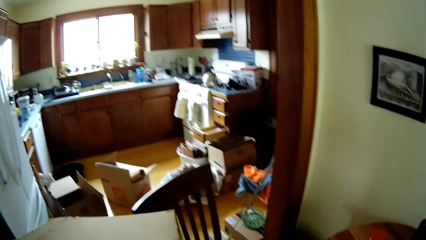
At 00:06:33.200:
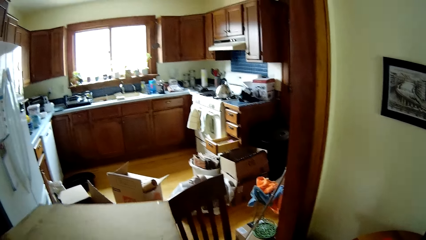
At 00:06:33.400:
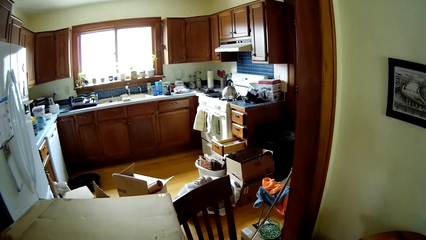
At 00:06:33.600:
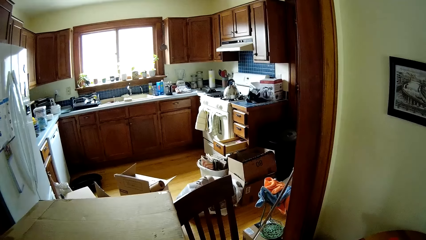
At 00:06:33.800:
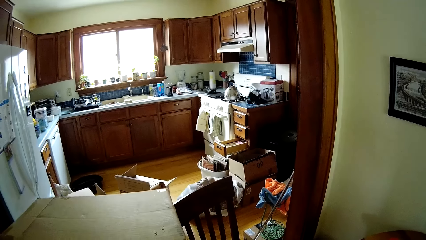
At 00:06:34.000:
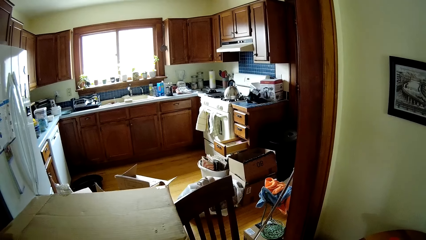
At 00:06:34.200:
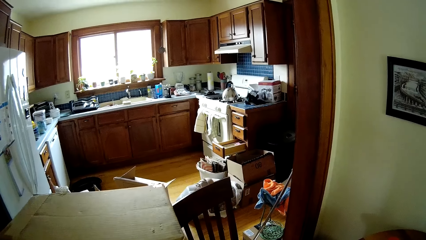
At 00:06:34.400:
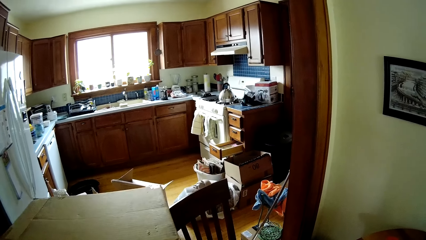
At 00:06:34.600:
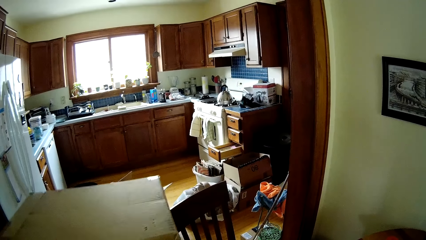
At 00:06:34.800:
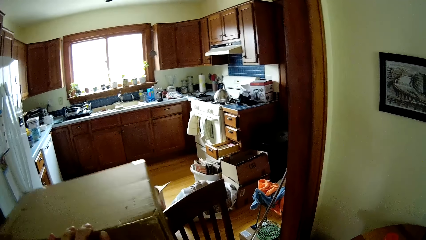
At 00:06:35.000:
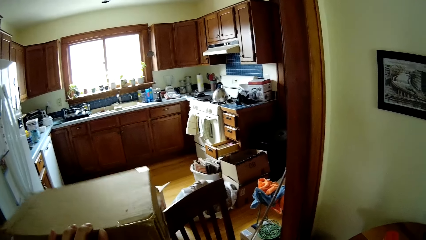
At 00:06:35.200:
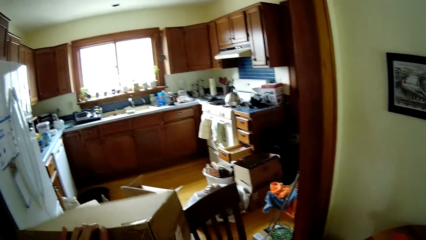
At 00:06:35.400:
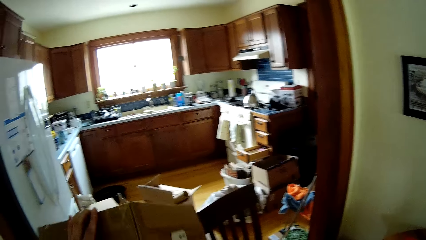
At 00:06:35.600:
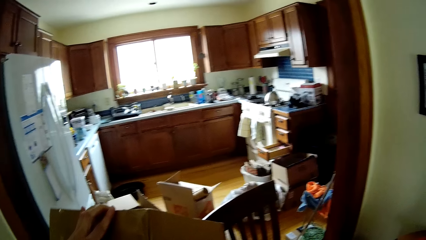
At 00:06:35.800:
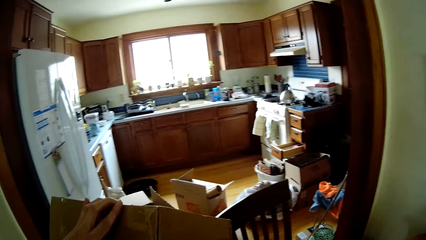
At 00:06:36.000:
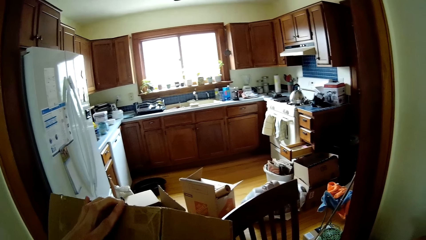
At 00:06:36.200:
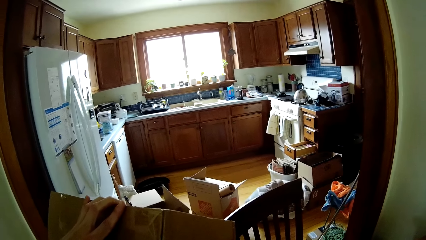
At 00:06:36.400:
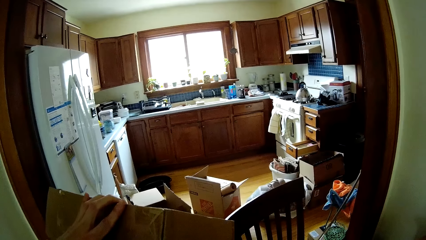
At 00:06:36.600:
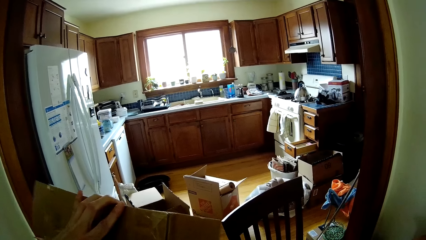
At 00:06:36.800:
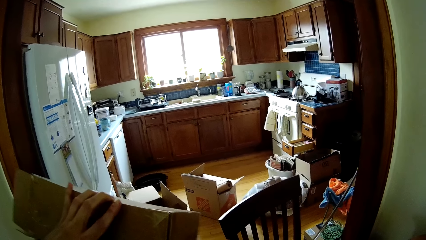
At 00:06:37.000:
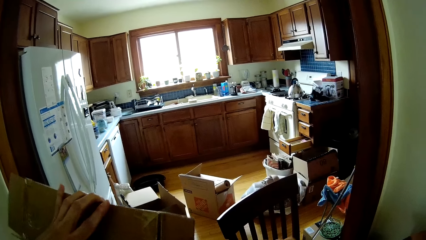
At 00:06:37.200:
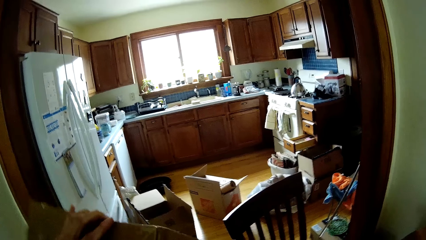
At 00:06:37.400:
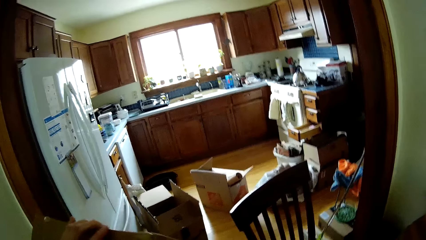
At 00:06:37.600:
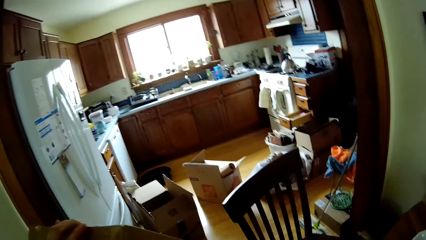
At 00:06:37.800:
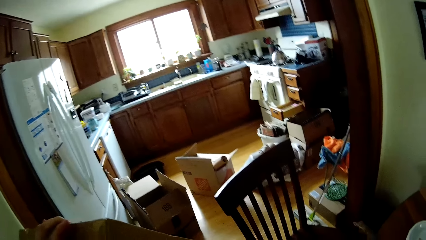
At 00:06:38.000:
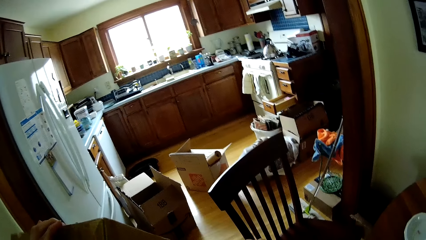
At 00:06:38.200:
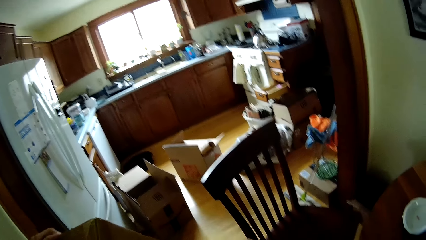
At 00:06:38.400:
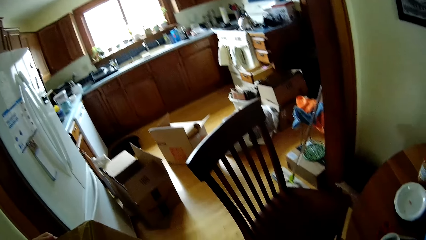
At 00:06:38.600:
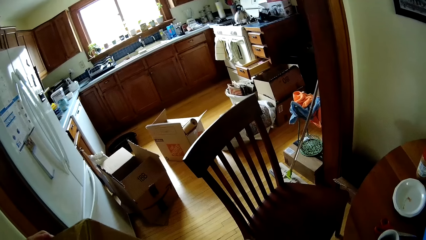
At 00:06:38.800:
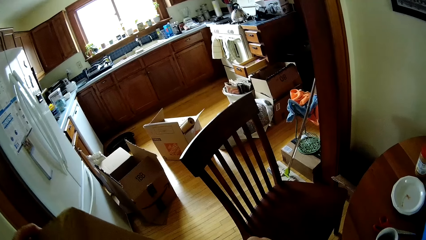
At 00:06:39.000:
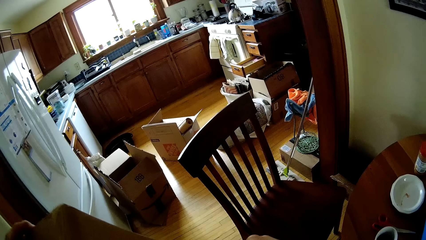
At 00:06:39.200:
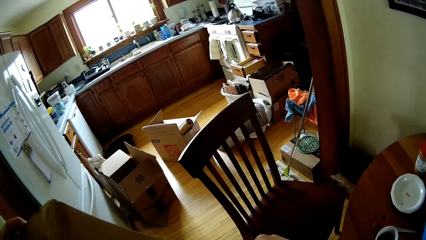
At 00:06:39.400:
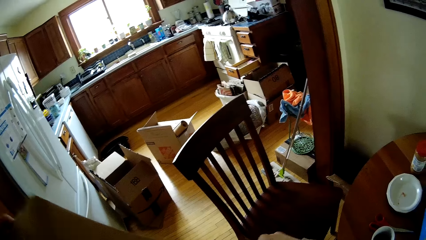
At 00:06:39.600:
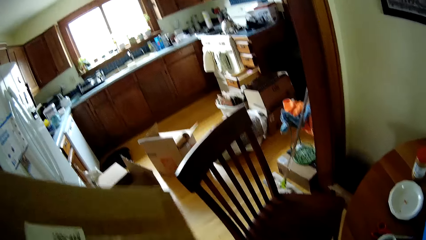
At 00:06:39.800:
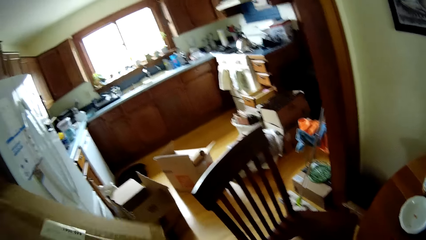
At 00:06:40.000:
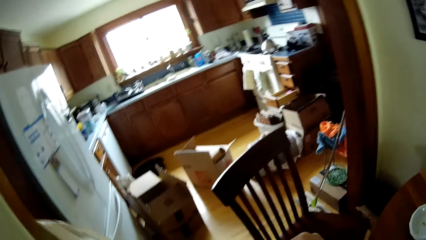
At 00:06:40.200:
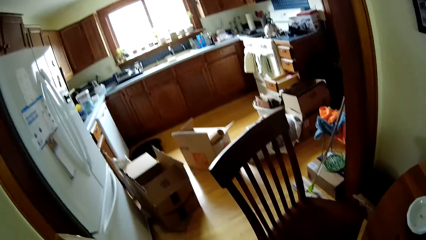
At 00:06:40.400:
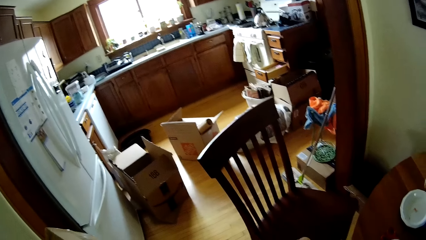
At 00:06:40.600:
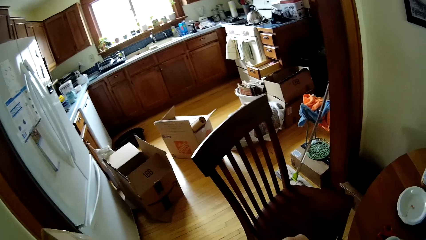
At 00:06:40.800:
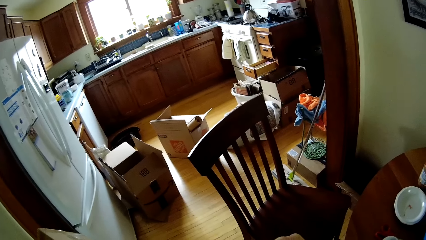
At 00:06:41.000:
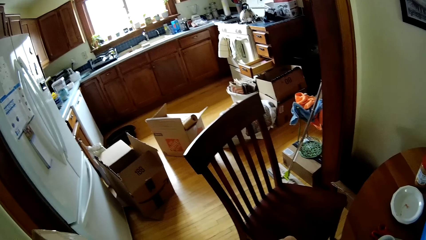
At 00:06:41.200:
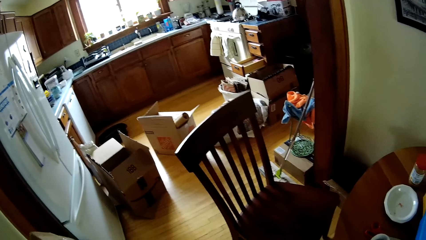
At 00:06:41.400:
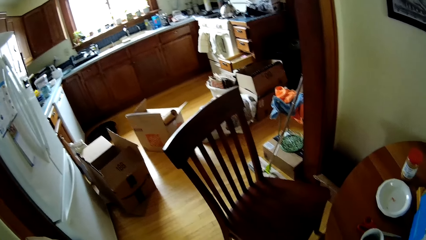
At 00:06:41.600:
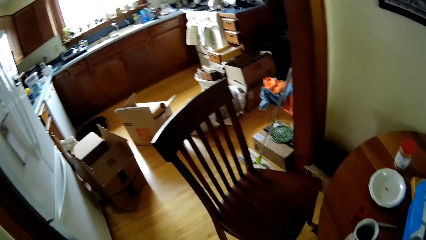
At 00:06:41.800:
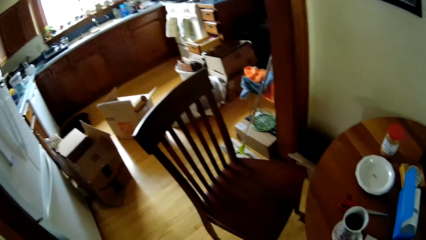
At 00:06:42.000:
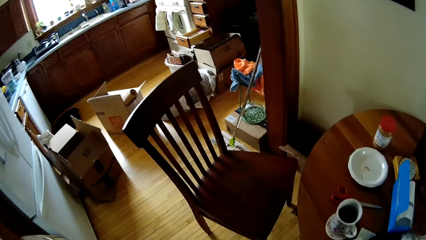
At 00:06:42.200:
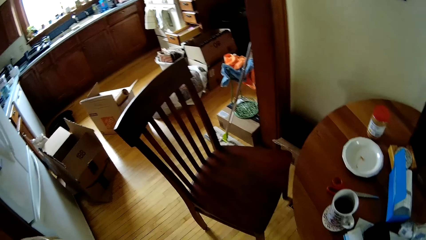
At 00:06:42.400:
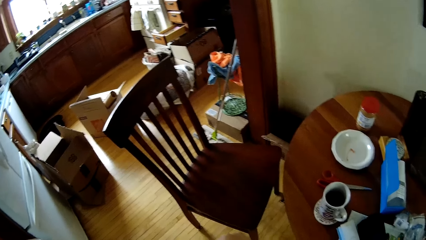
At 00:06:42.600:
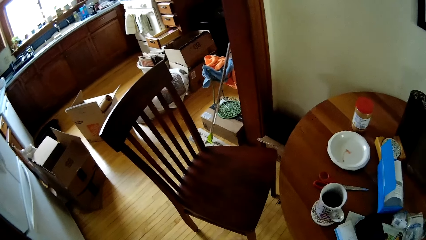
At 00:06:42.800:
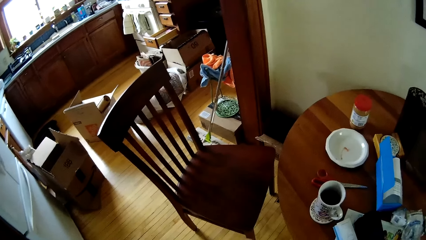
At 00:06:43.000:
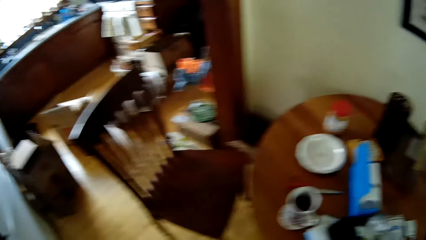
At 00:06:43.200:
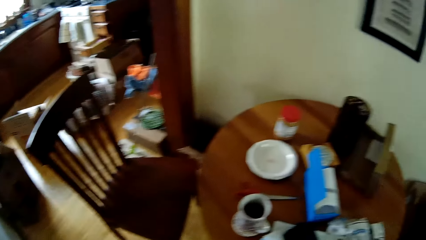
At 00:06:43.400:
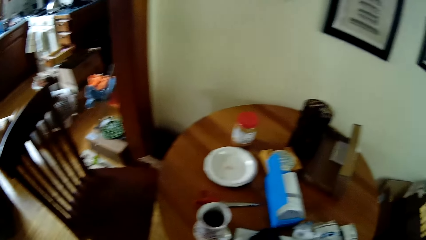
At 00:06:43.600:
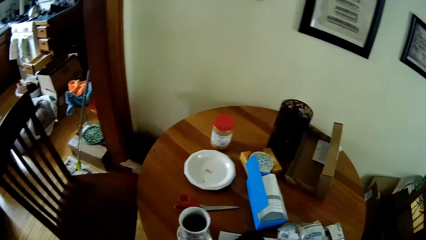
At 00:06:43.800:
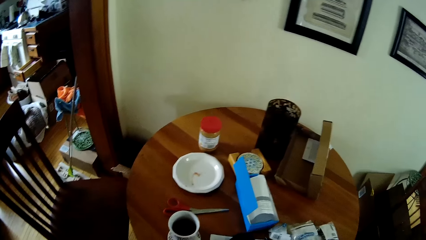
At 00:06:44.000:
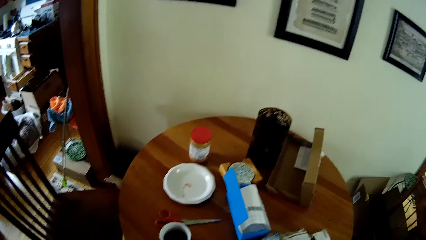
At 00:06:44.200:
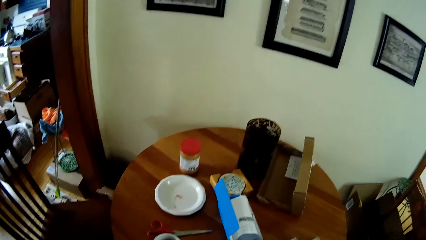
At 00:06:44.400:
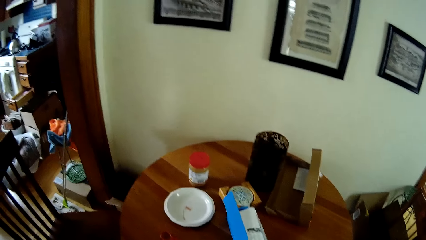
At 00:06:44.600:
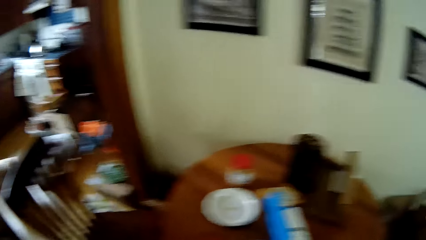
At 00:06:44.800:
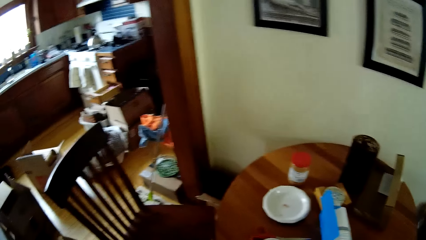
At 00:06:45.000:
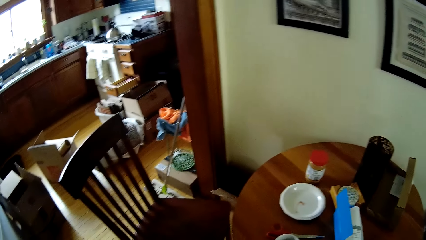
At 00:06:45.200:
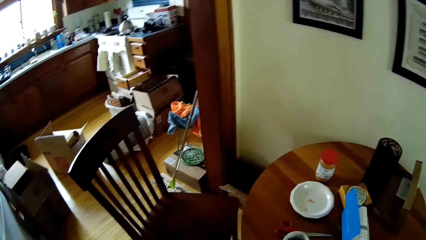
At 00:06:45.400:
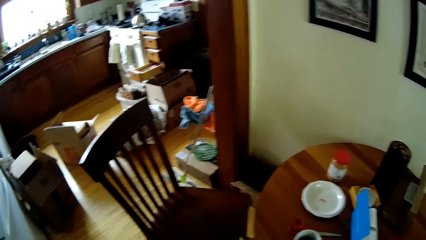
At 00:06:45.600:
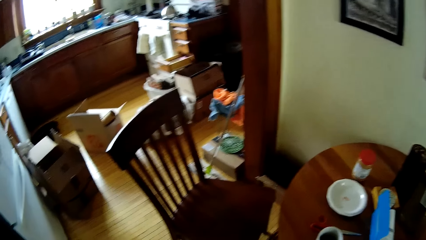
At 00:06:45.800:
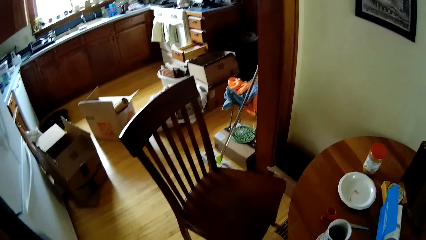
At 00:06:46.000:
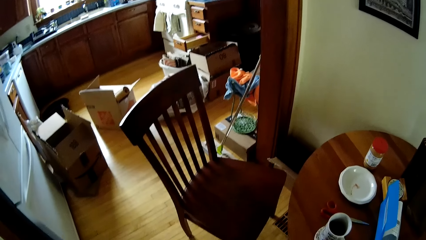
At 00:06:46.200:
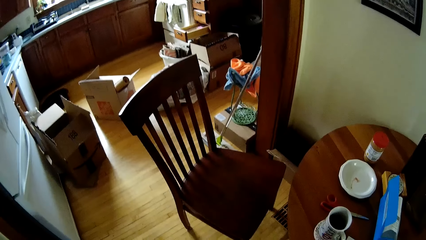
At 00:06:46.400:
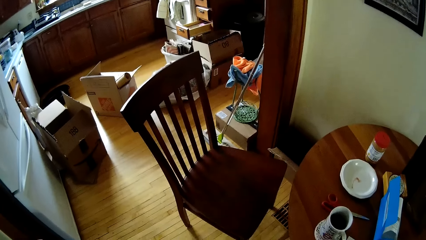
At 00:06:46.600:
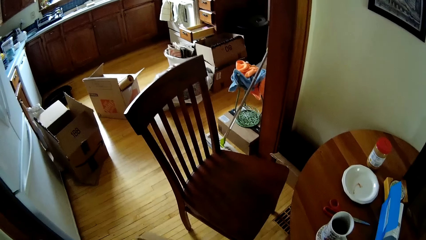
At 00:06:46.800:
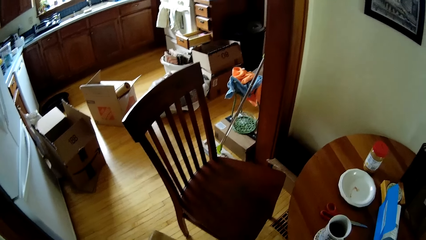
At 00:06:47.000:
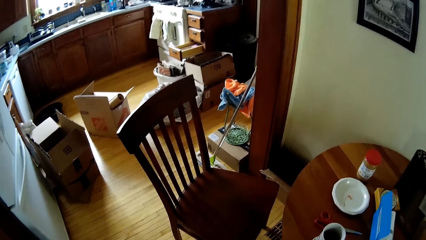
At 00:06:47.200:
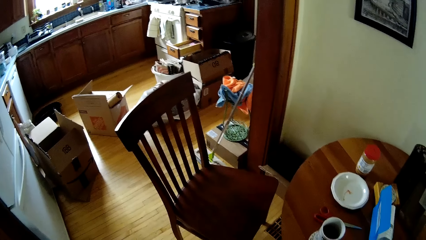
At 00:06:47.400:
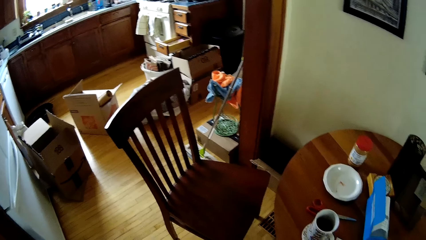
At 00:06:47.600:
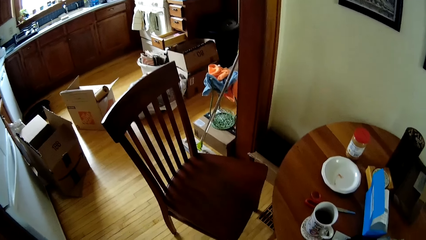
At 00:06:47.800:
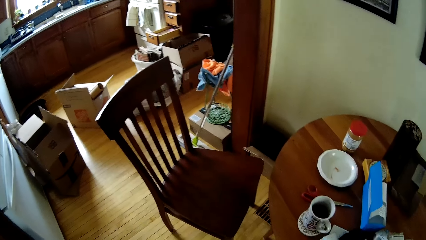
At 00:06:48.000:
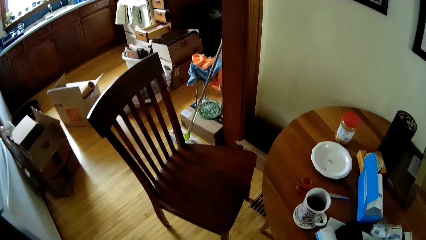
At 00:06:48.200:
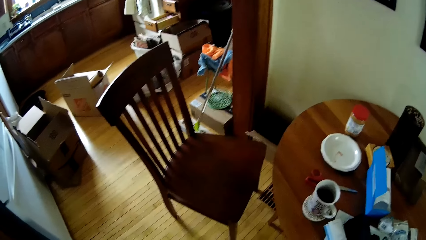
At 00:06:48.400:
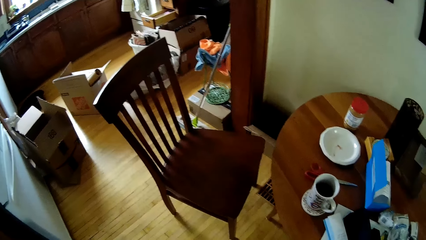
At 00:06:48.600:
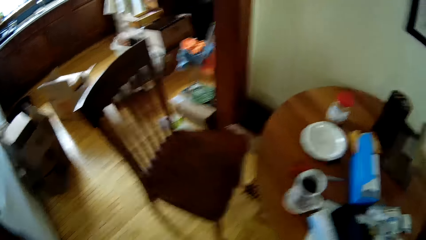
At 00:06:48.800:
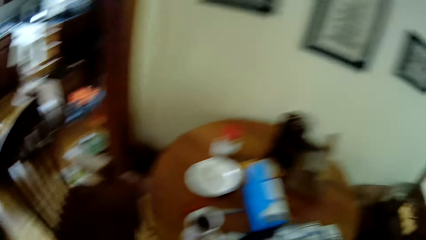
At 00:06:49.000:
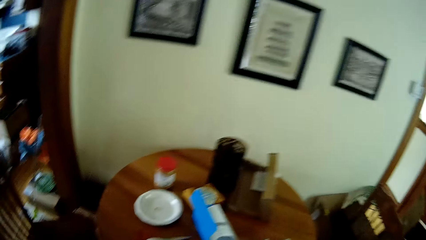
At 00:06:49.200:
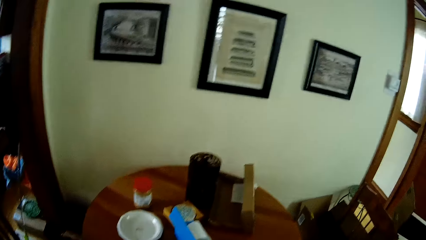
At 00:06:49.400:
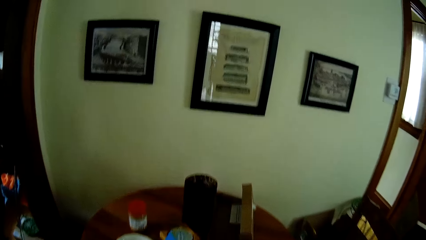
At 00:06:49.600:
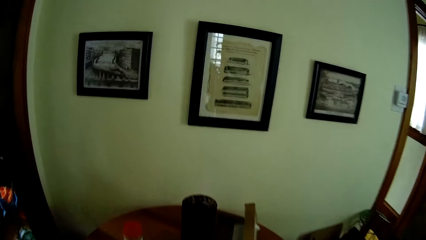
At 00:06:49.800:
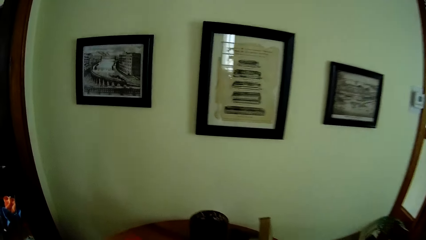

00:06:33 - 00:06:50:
The camera wearer holds a brown carton with his left hand. He opens the carton.
